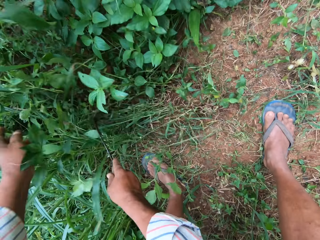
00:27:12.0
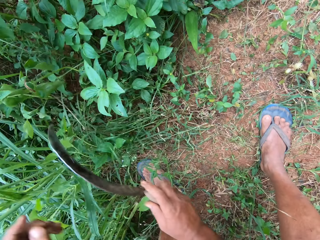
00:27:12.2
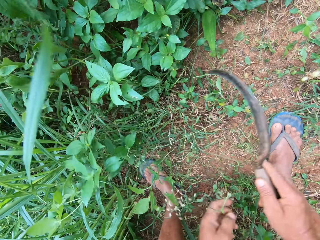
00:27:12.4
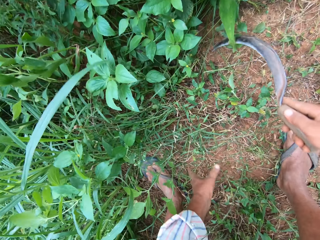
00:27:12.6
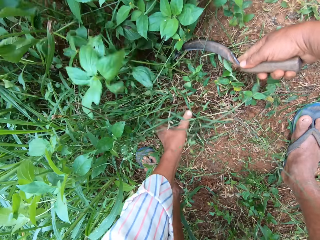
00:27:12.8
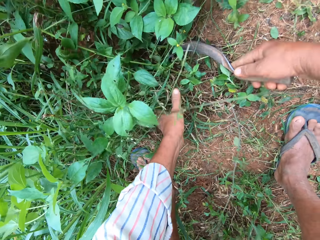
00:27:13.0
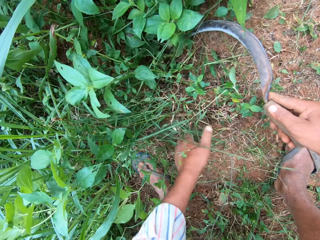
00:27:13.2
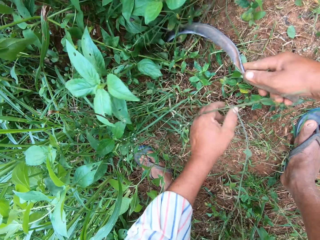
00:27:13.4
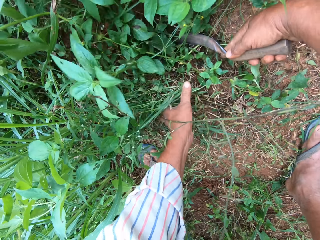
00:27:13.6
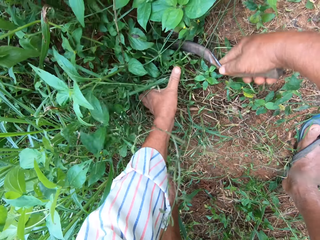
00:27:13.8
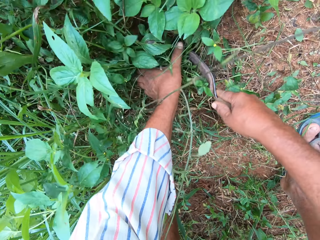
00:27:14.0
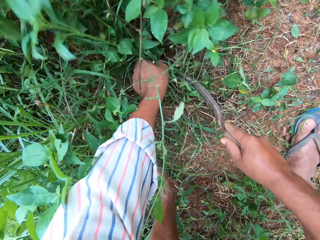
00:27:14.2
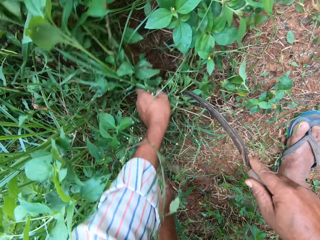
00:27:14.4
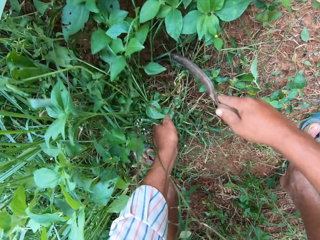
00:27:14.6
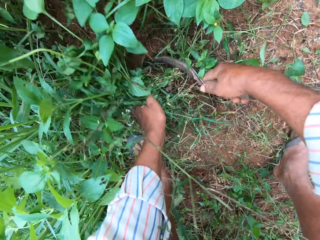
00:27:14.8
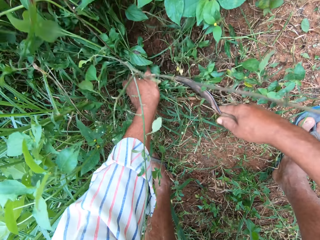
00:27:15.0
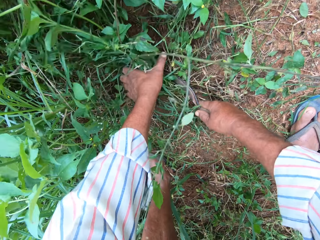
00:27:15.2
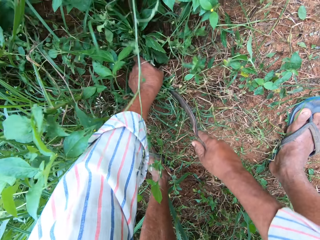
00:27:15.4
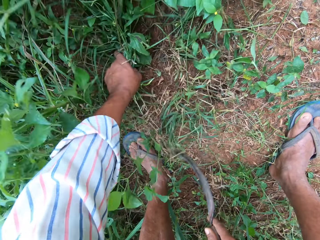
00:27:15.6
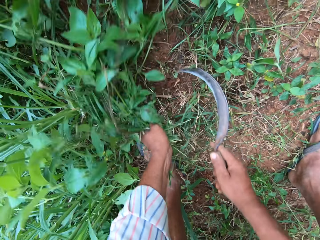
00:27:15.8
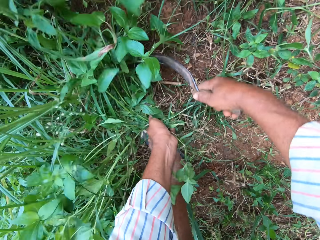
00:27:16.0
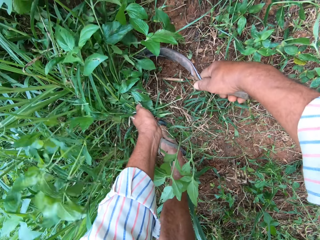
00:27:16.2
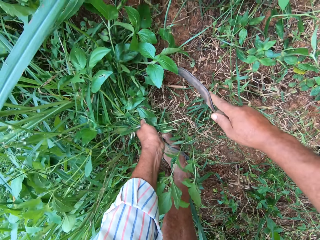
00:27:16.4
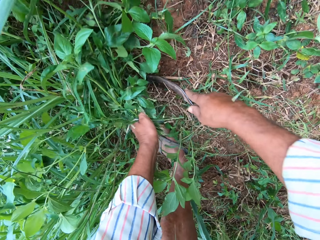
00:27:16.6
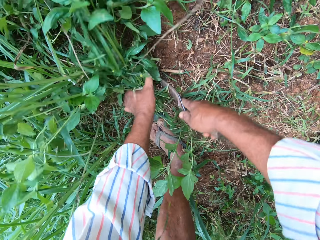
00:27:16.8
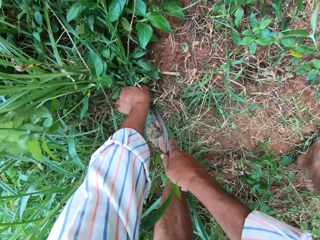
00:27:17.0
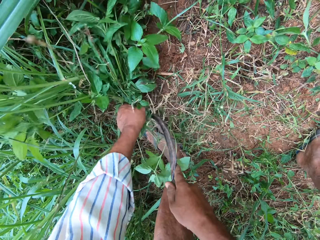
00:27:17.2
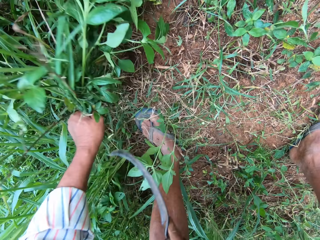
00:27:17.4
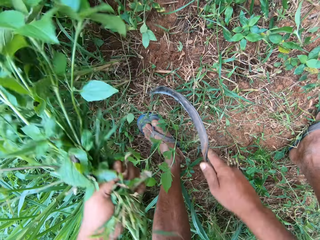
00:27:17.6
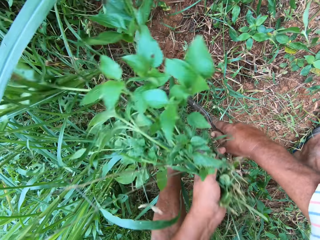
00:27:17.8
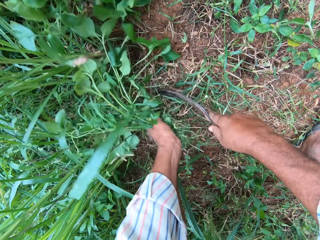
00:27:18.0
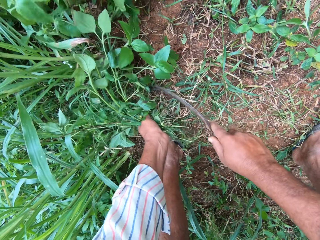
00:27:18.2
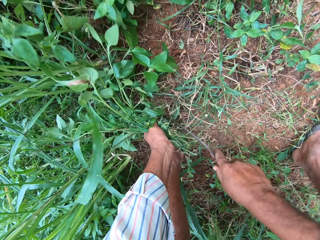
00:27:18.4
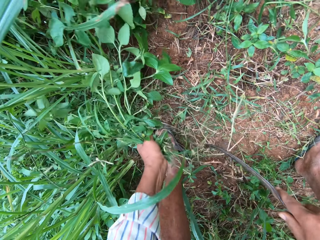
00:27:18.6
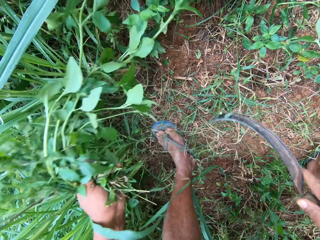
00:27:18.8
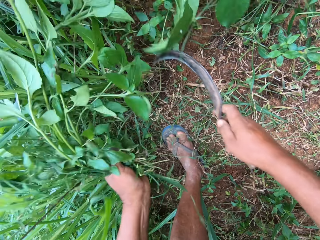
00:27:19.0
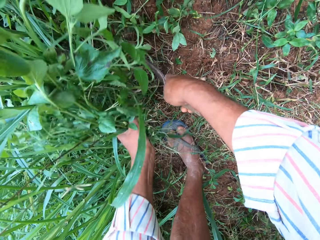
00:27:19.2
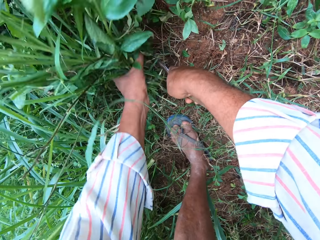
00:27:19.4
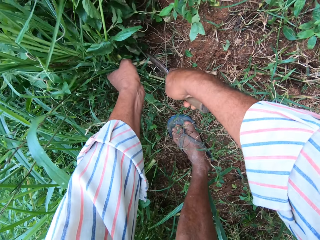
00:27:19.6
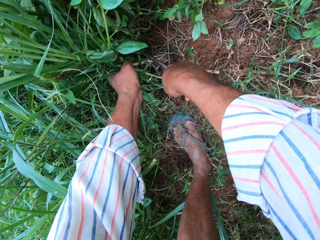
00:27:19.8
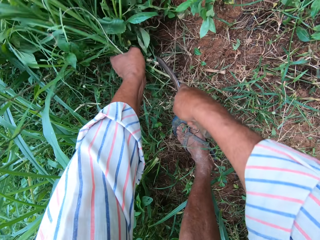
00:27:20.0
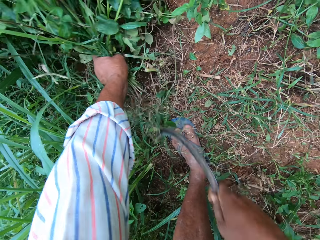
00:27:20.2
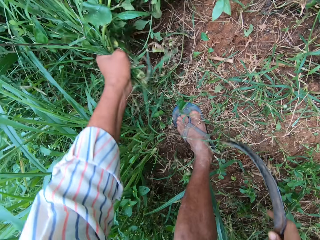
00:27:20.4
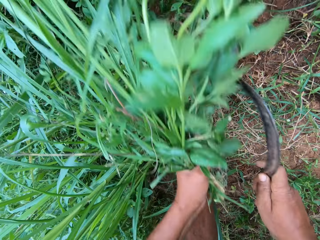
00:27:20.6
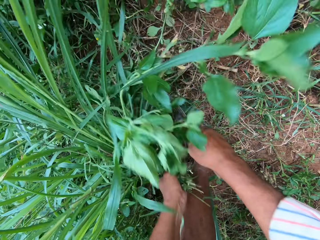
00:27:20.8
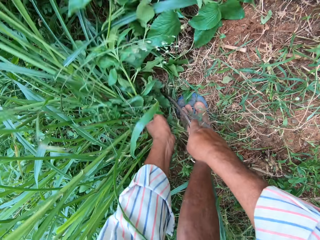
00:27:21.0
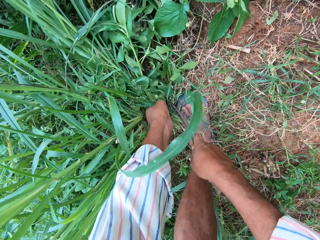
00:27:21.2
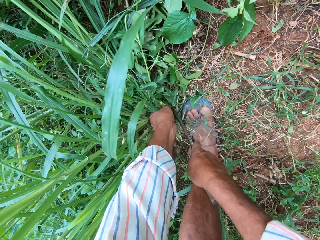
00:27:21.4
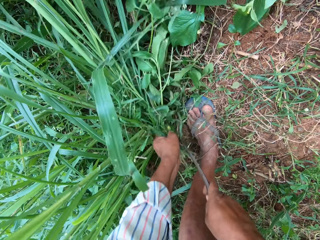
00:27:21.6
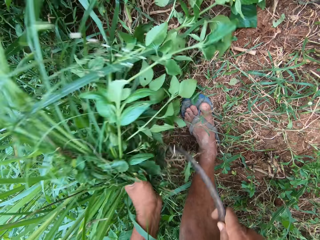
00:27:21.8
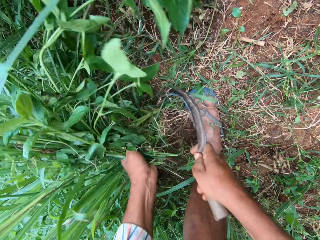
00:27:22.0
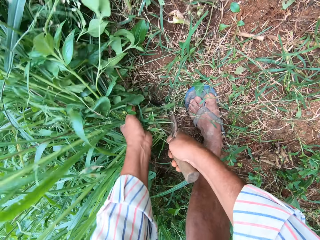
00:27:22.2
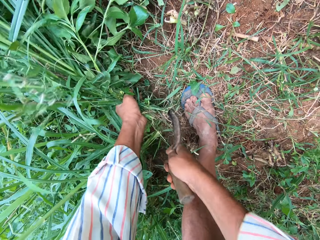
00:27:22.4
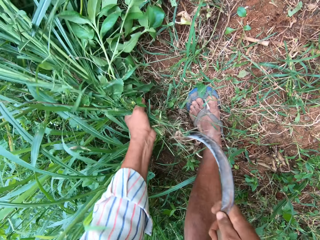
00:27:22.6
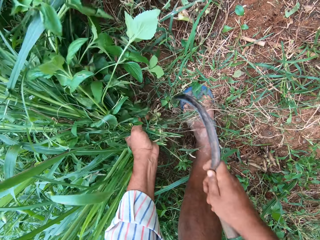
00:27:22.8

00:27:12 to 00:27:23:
The camera wearer grabs grasses. They cut the grasses. They cut the grasses repeatedly.

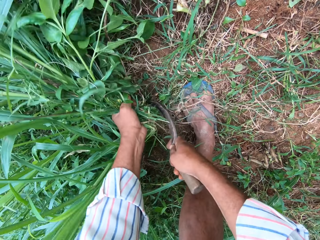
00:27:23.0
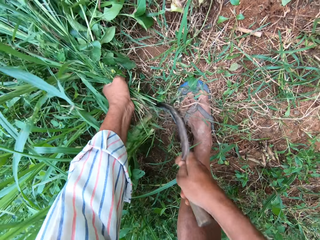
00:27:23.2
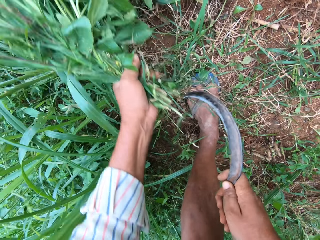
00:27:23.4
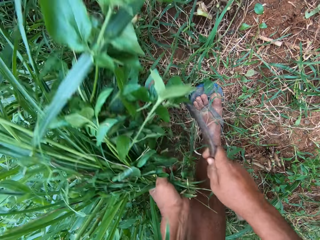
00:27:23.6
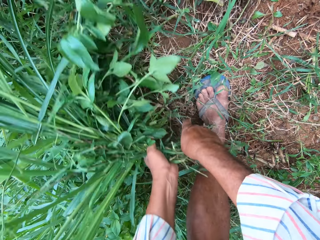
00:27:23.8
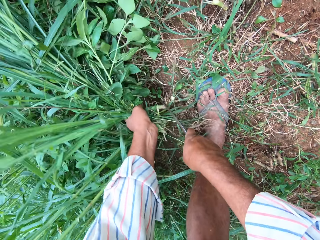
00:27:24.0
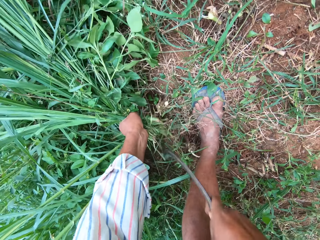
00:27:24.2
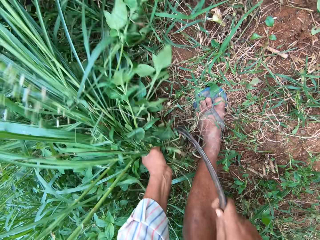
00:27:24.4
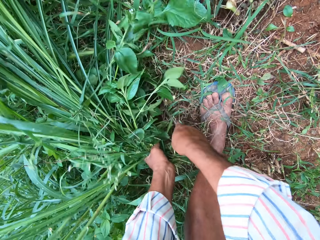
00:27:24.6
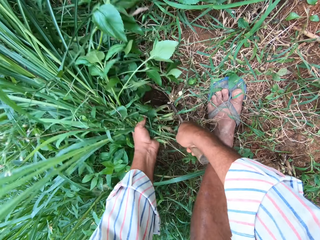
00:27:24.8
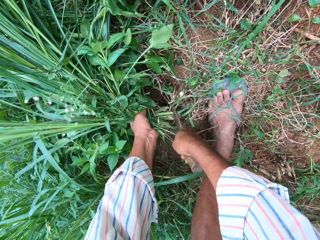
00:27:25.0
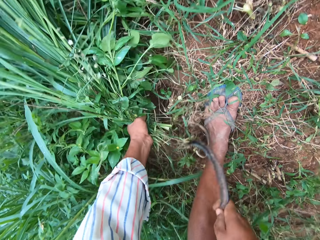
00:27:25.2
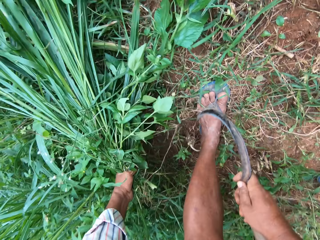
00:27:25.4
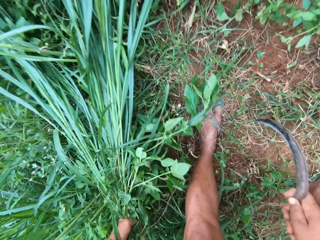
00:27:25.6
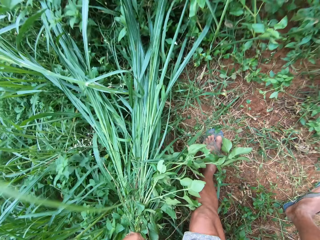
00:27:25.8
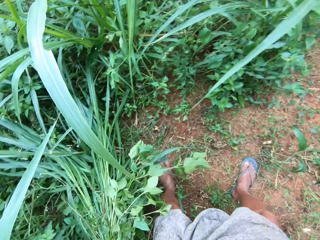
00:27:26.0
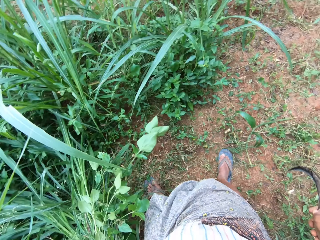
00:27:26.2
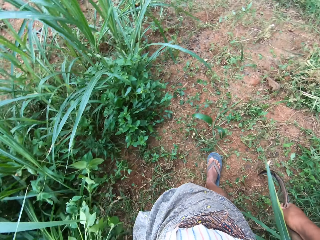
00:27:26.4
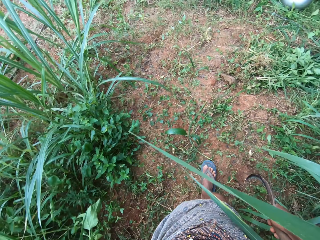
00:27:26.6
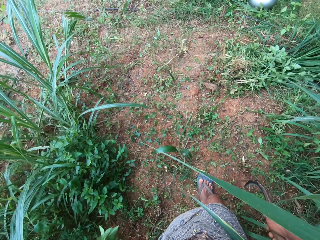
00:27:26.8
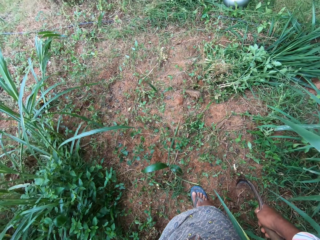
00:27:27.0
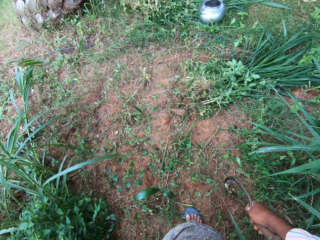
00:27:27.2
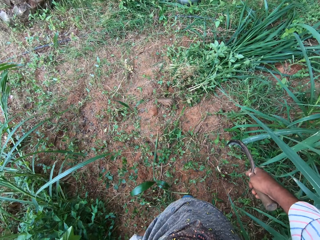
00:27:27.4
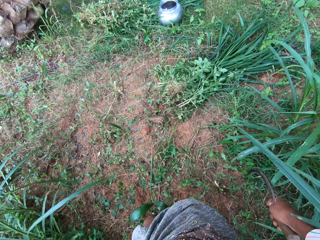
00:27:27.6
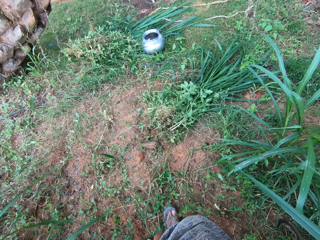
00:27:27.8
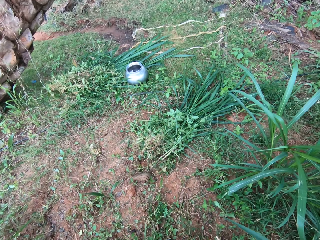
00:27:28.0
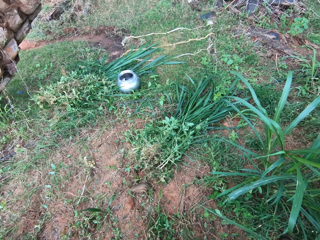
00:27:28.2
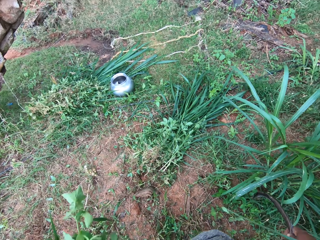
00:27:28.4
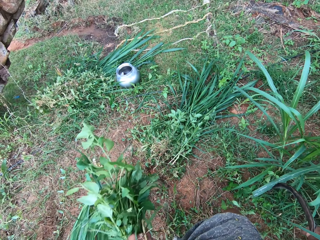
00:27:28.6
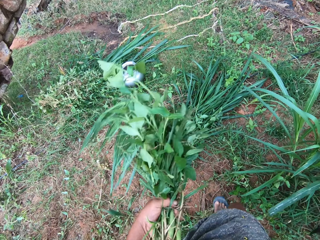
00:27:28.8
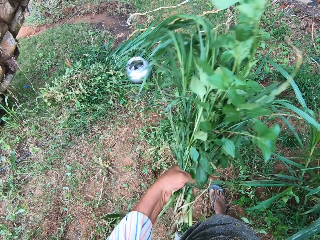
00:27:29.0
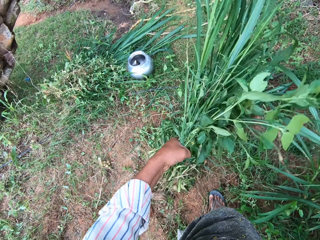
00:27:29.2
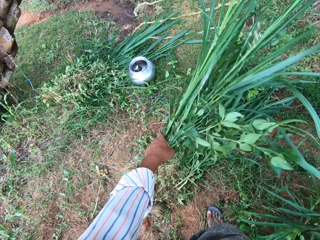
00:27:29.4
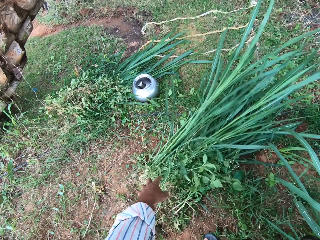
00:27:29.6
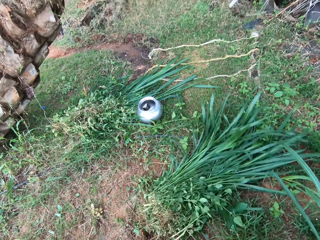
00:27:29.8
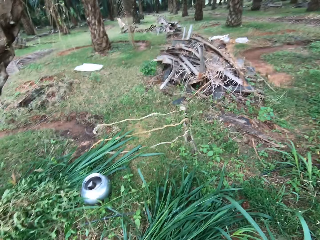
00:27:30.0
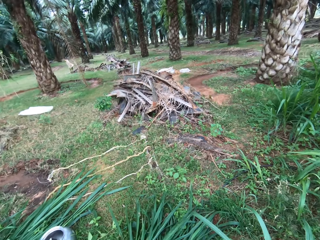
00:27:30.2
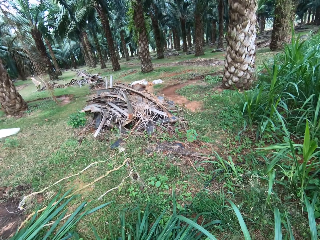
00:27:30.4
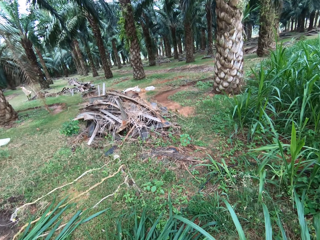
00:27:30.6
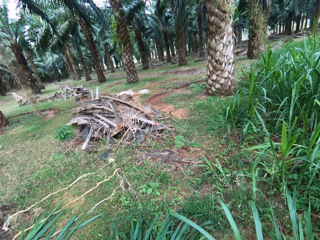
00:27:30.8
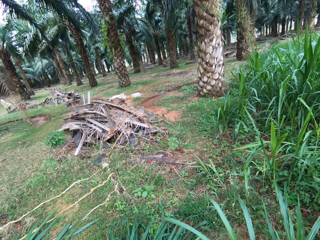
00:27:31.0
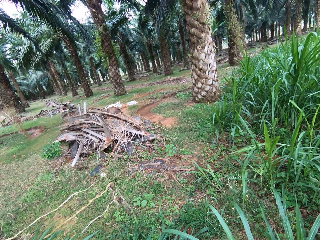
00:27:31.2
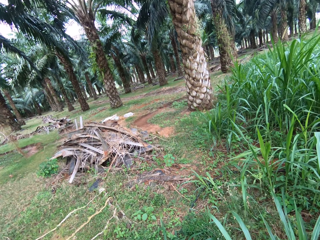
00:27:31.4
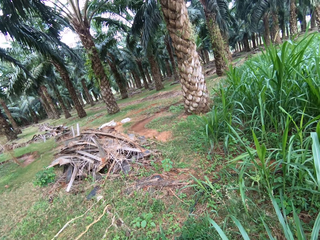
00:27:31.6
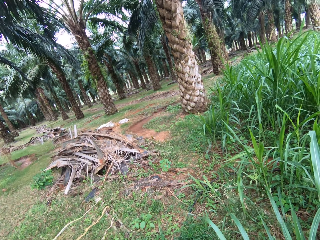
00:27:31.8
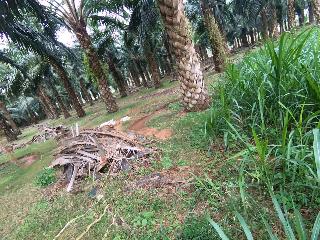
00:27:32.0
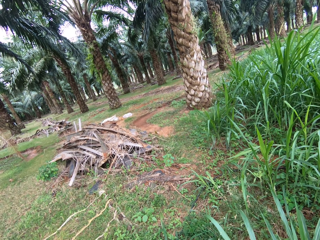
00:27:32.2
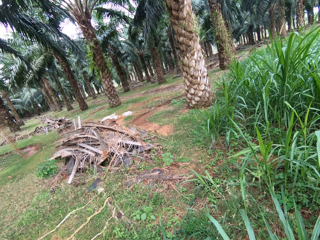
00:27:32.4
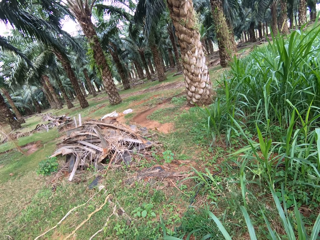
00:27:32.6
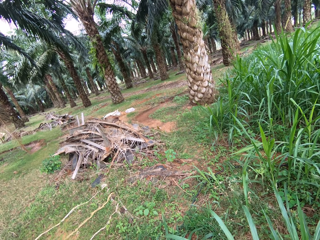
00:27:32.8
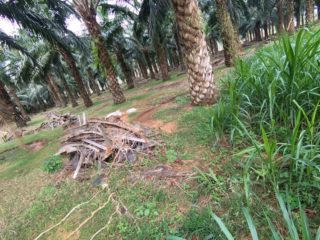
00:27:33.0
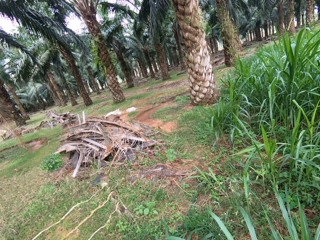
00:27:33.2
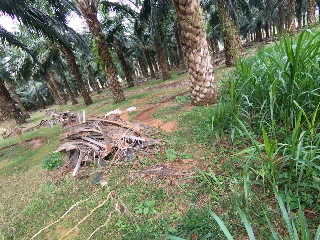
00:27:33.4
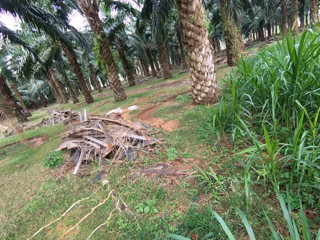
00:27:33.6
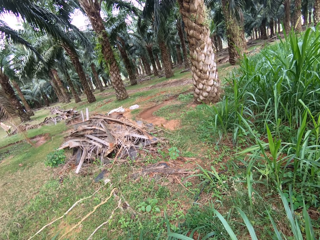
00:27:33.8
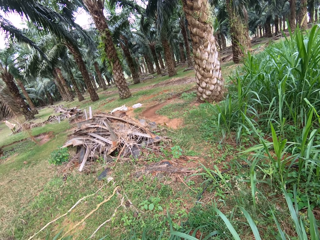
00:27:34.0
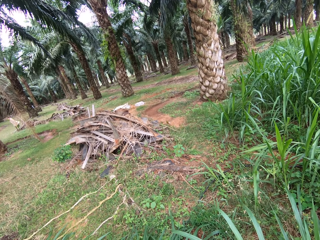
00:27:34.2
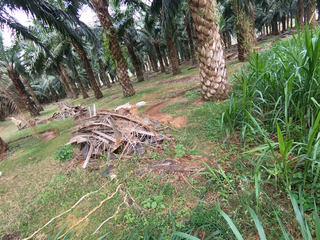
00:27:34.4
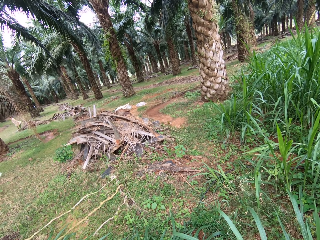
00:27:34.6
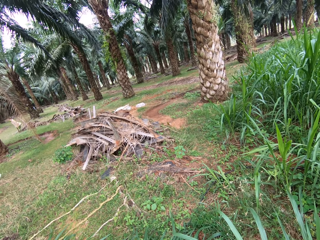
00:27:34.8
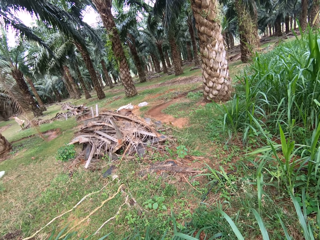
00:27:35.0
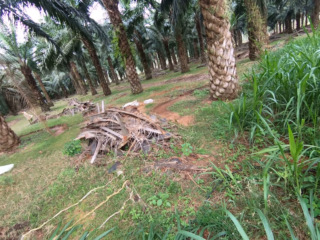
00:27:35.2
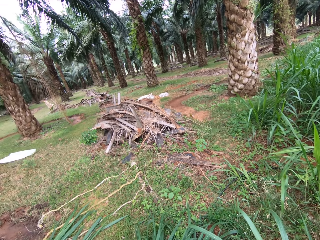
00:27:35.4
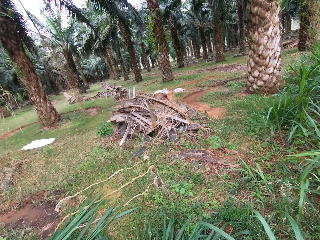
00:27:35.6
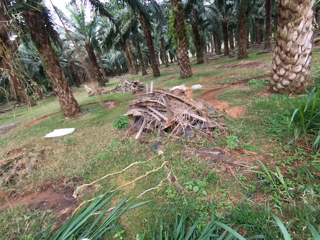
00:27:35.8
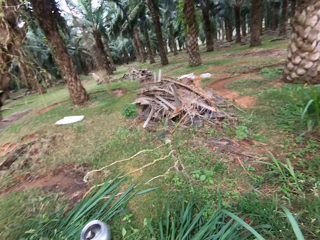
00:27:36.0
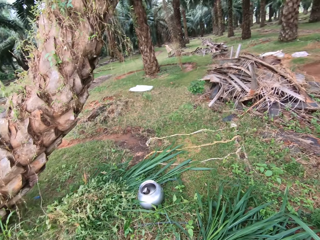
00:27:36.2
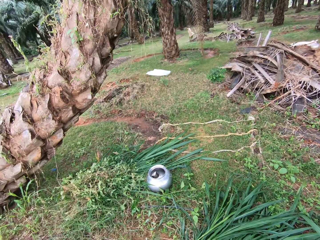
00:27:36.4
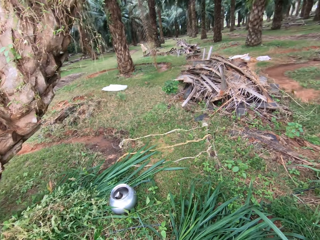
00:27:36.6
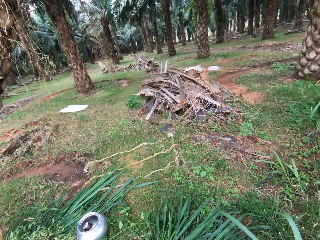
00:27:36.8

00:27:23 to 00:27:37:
The camera wearer cuts grasses. They cut the grasses again. They raise up, turn to the right, drop the grasses and look around.
